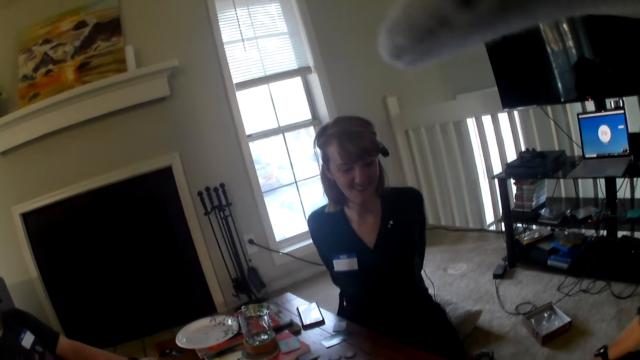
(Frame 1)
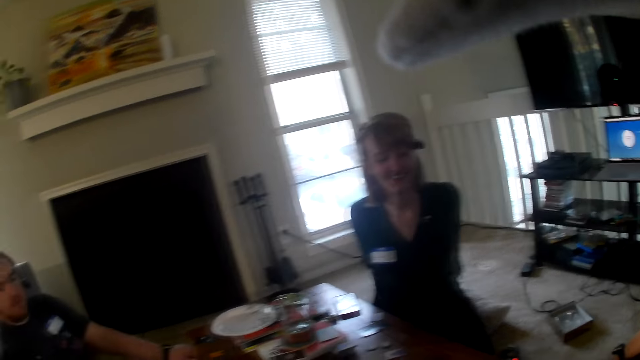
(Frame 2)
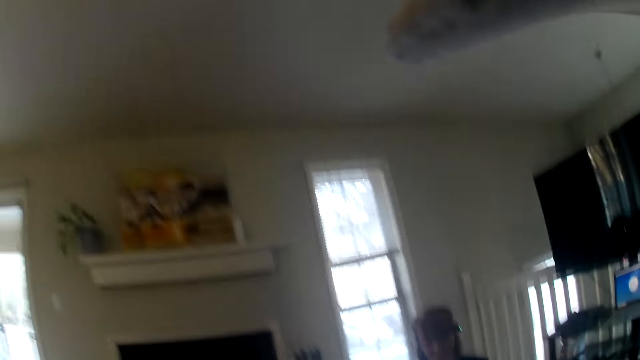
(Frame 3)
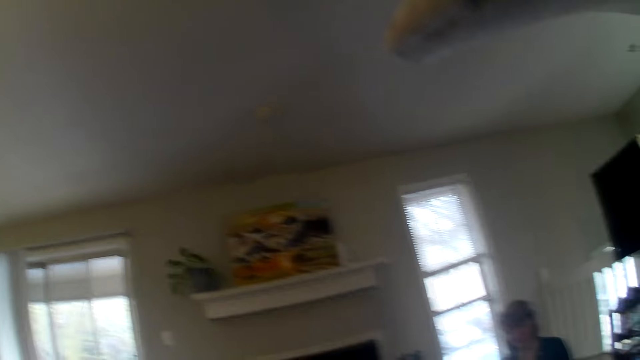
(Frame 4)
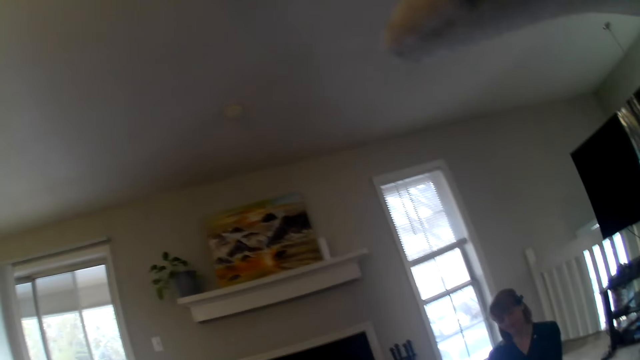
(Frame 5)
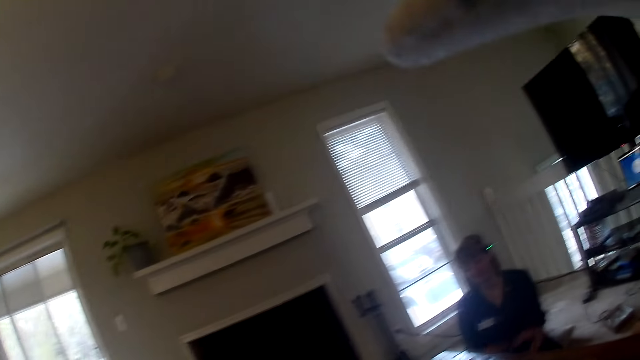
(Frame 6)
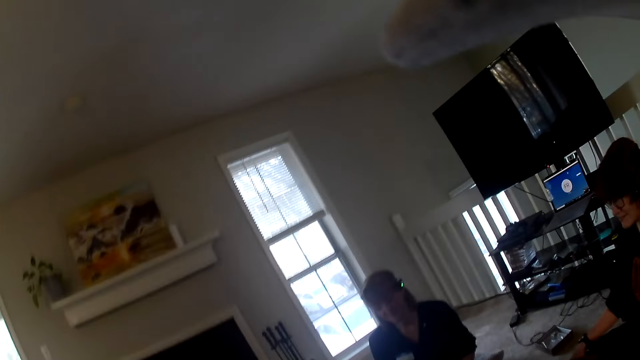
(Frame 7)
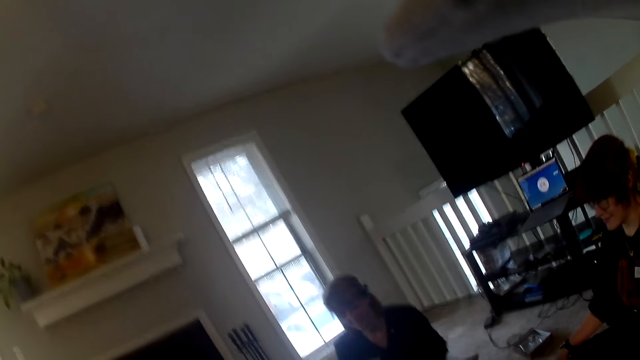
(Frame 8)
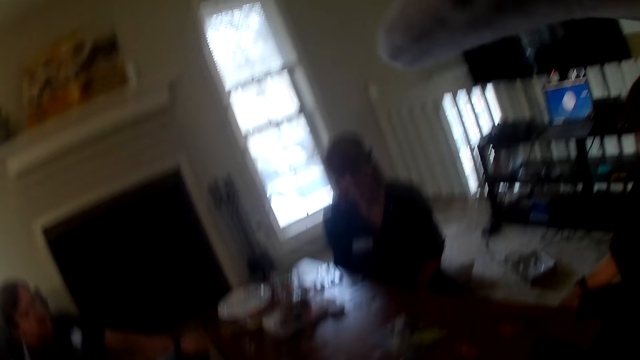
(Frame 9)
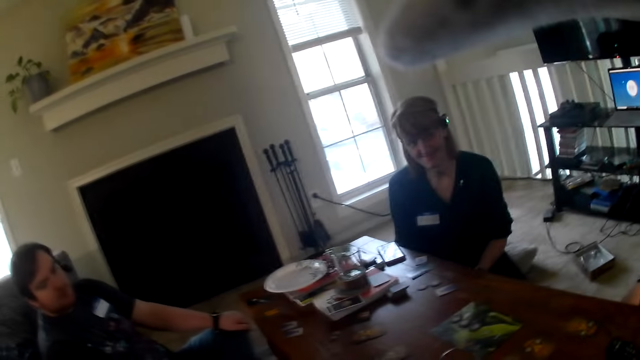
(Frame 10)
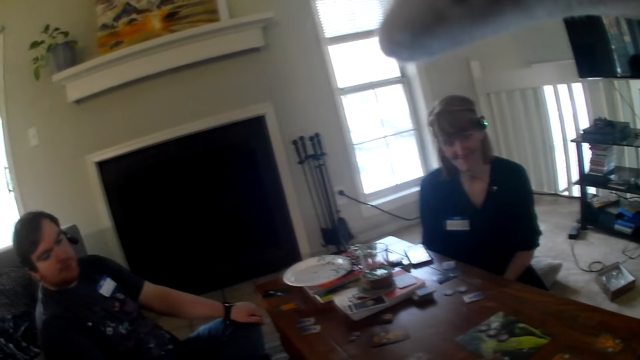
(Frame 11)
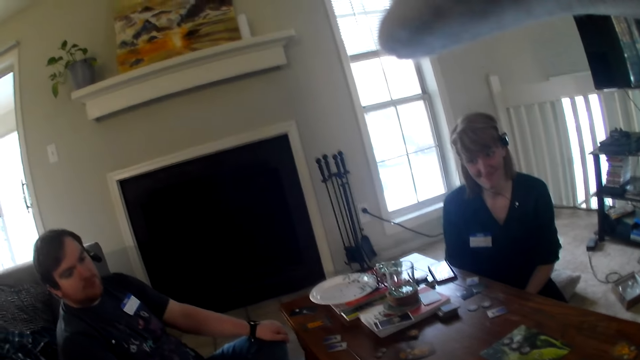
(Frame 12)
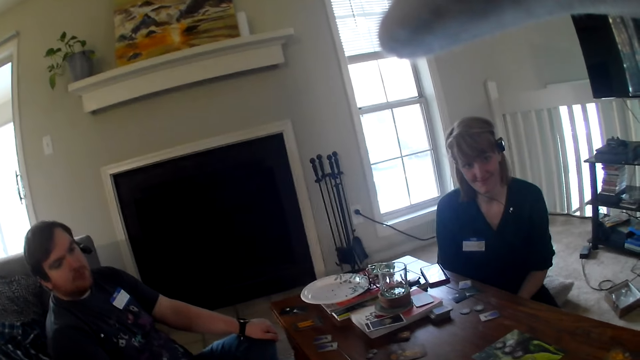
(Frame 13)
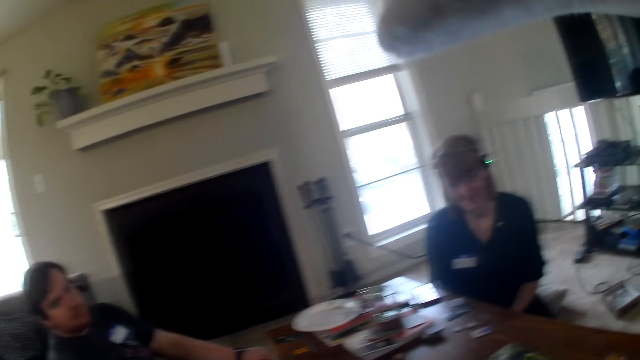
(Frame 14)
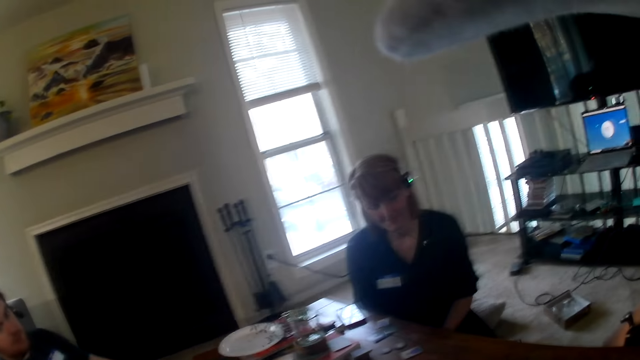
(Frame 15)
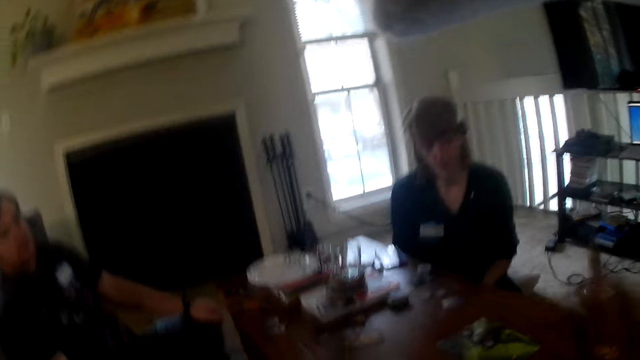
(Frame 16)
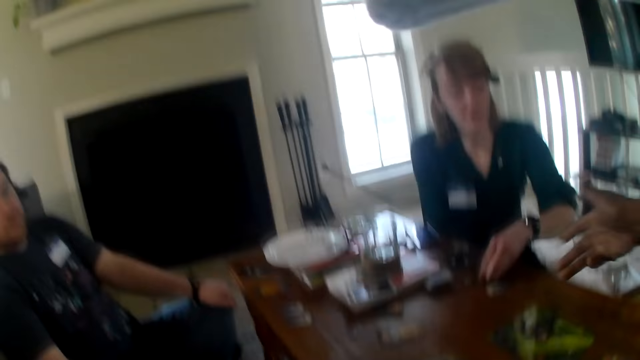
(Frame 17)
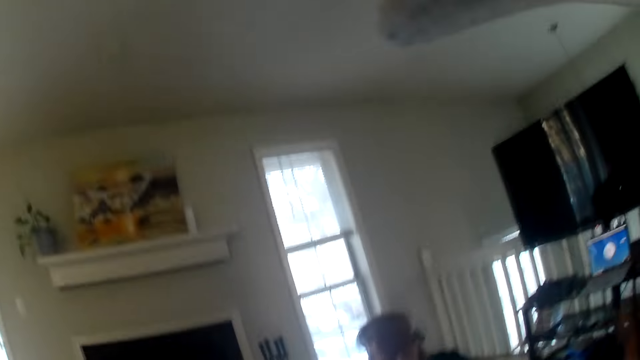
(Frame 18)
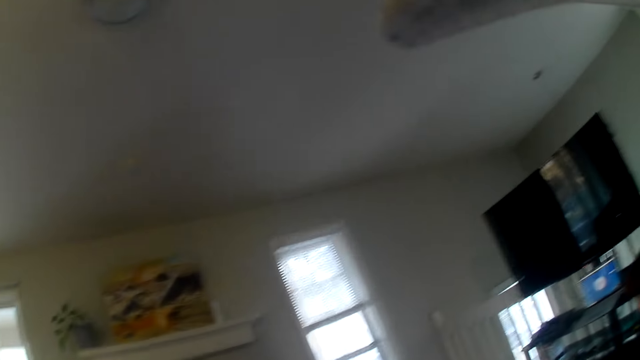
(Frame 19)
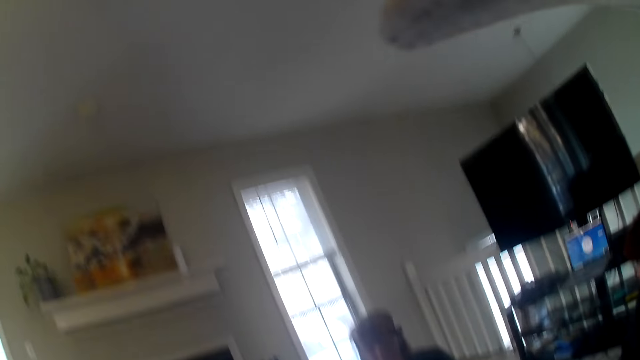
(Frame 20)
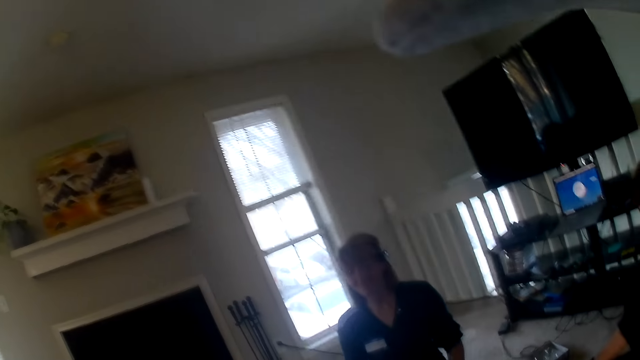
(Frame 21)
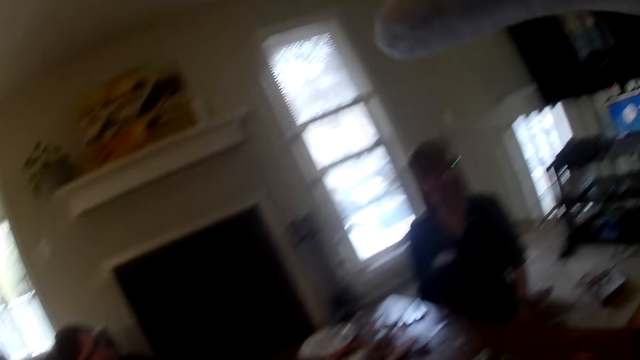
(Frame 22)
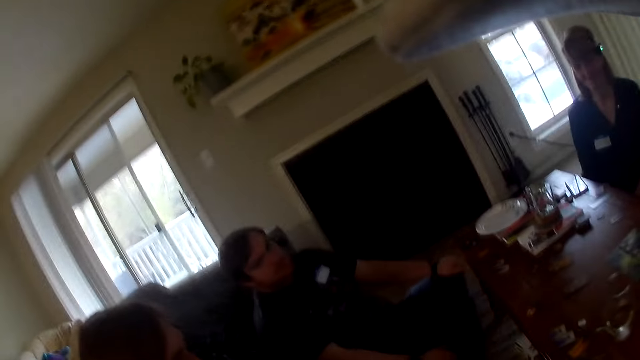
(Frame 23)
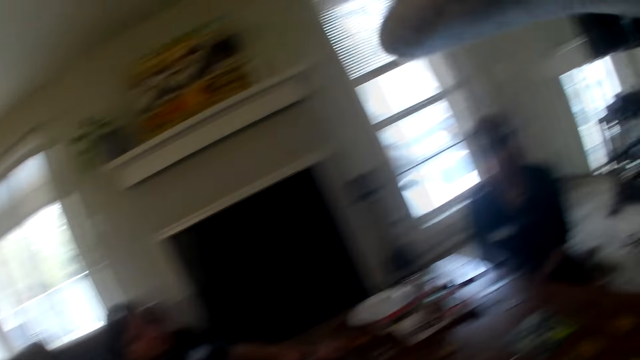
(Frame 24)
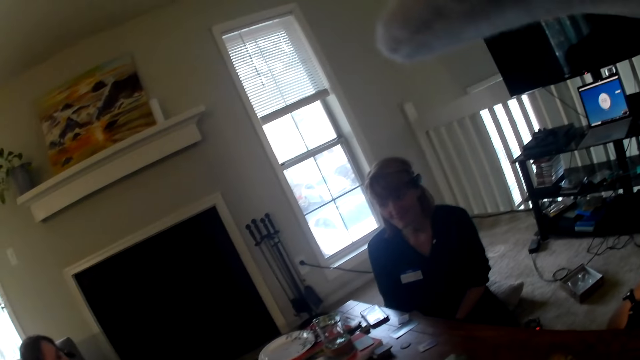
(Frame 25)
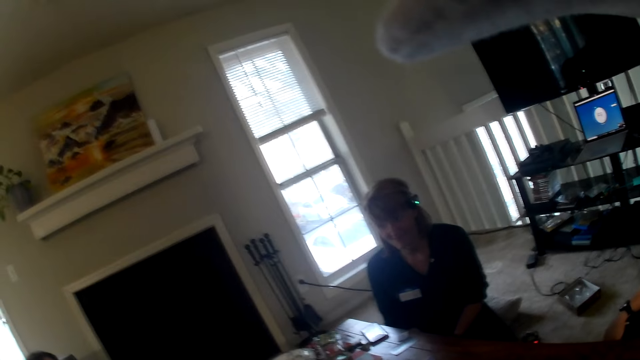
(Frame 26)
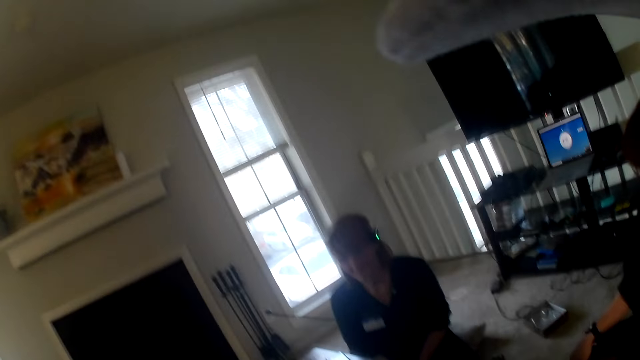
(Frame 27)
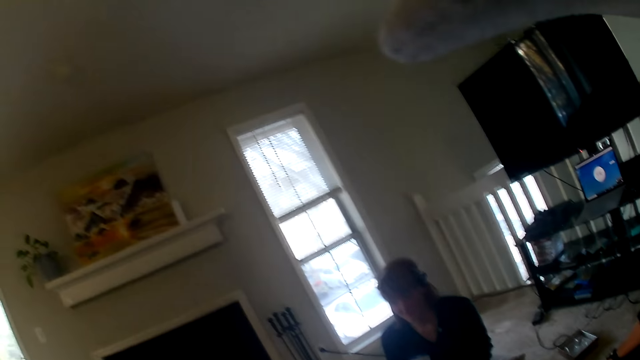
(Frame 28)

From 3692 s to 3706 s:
The camera wearer looks at a woman. They look around the room. They look around the table. They stretch a hand towards the table. They gesture at the woman. The woman places her left hand on a card. The camera wearer looks around the room.

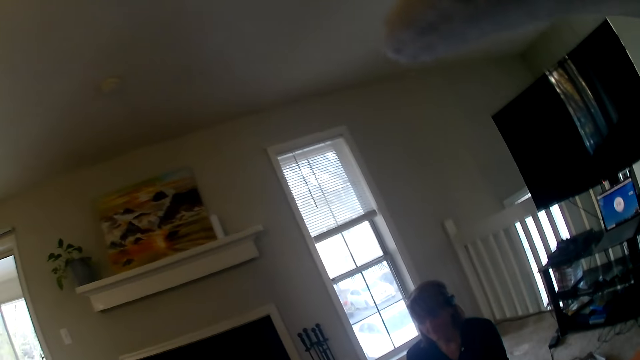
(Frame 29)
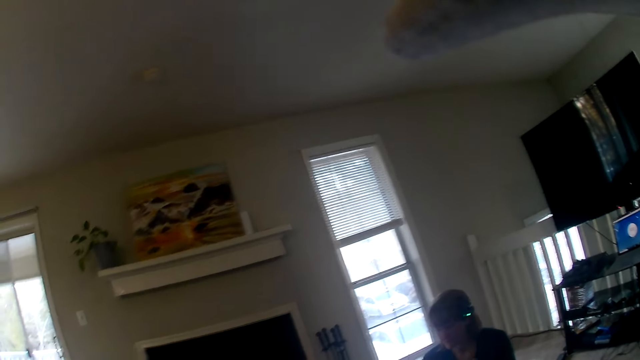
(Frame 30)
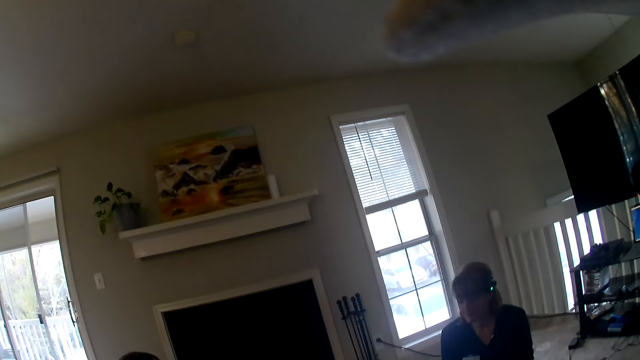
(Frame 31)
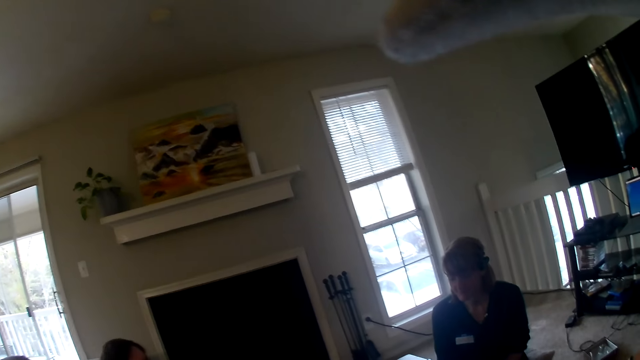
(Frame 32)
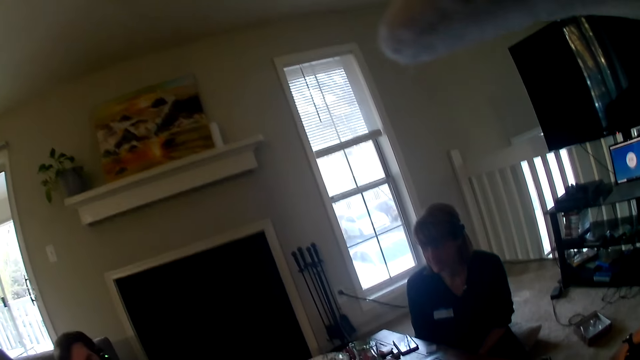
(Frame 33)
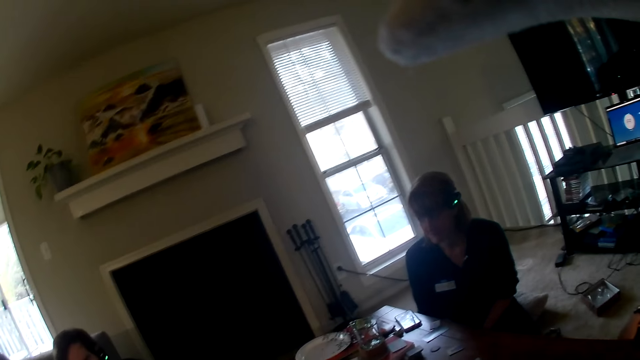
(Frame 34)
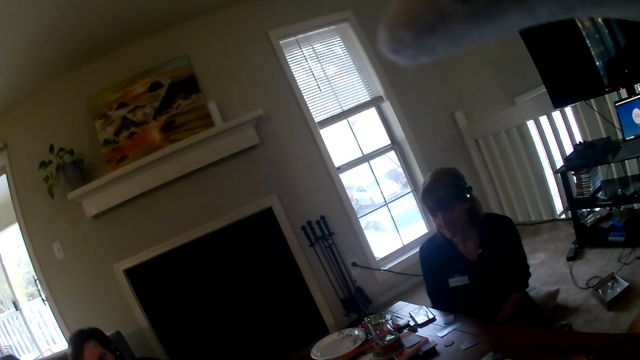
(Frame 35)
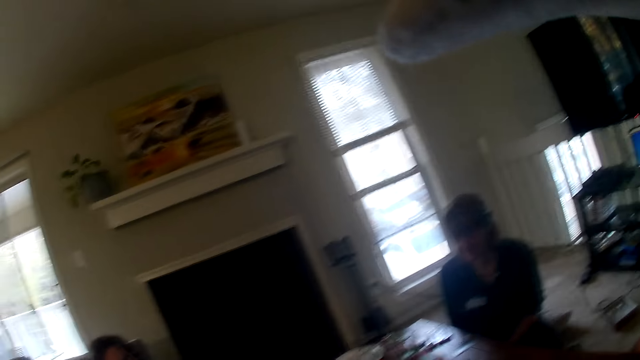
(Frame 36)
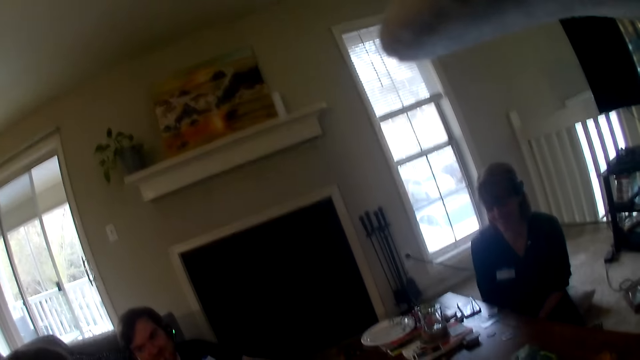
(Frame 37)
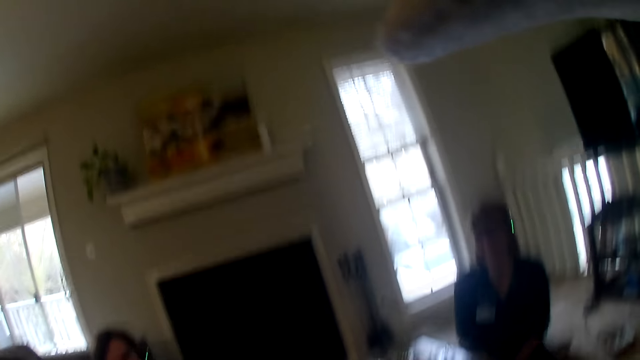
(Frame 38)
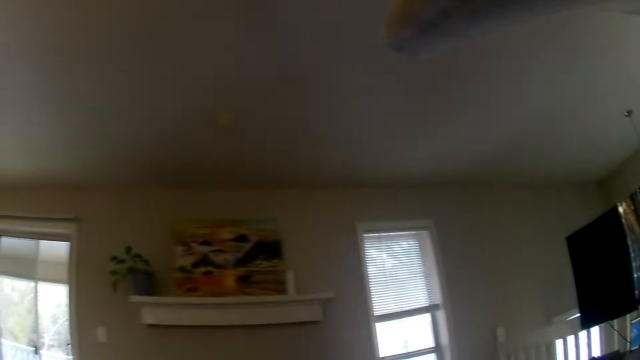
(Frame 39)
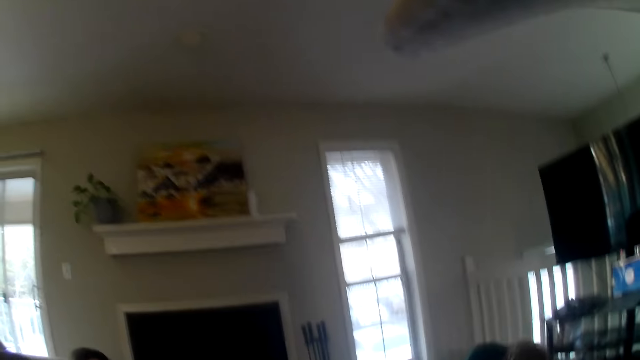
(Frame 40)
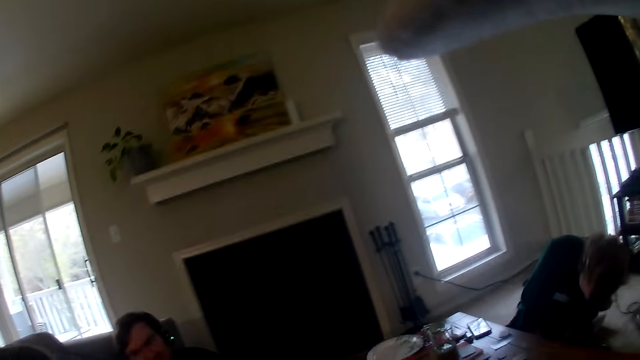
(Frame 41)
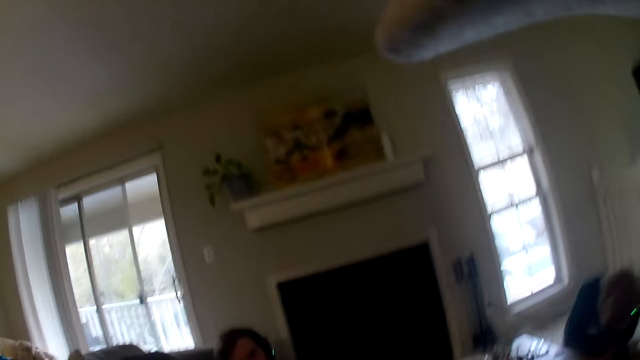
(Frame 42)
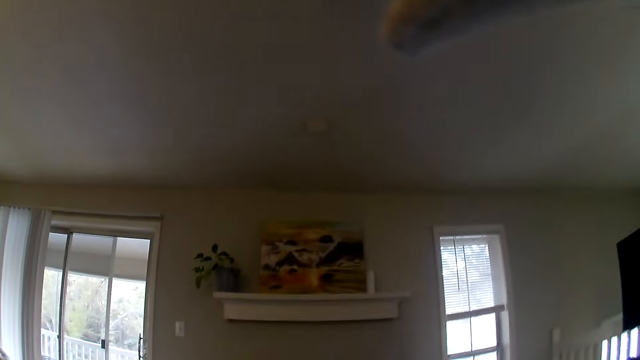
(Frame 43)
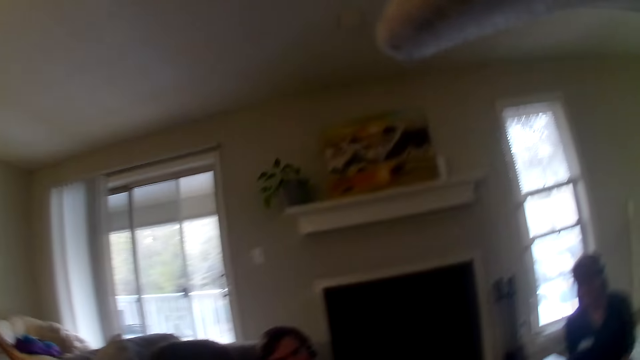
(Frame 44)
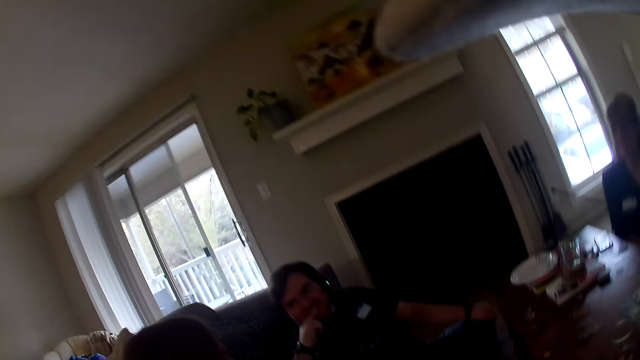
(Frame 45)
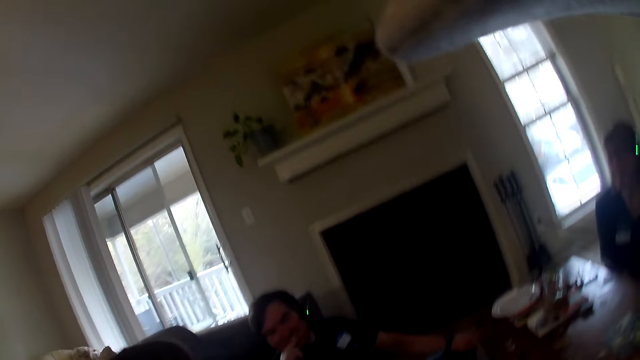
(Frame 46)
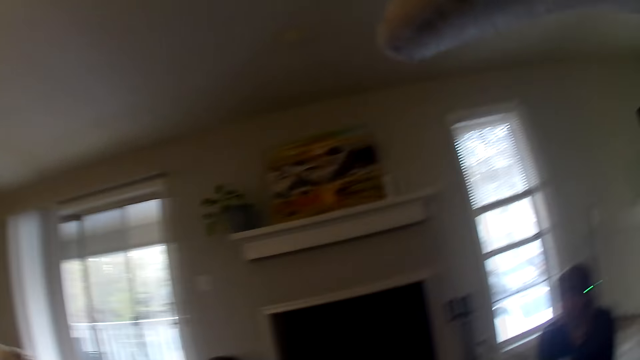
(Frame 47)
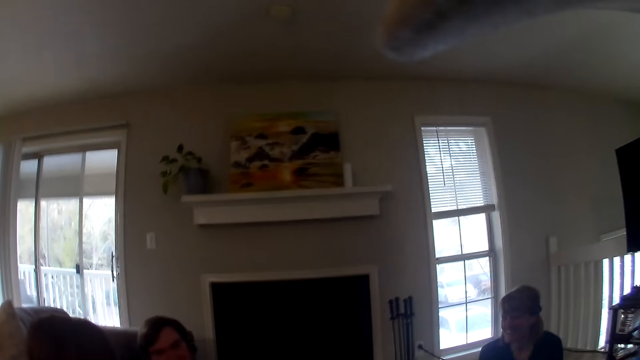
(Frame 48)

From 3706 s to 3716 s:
A person bends. Another person touches his lips.
